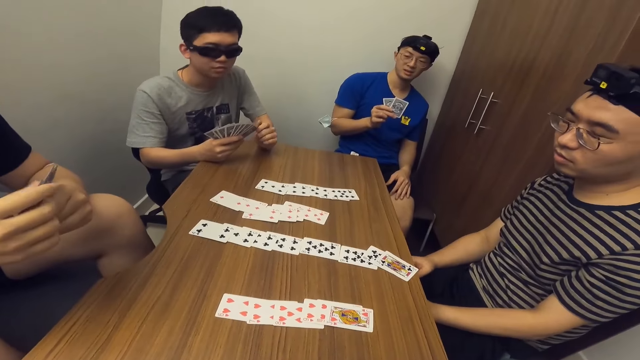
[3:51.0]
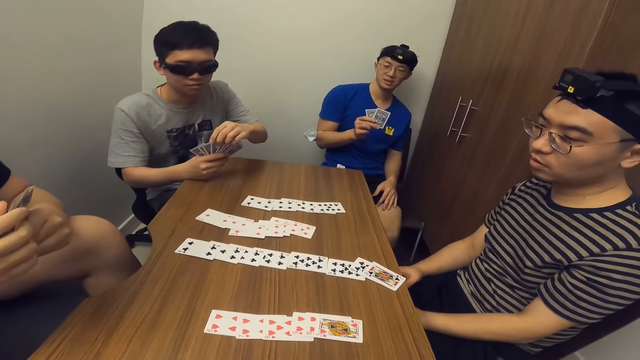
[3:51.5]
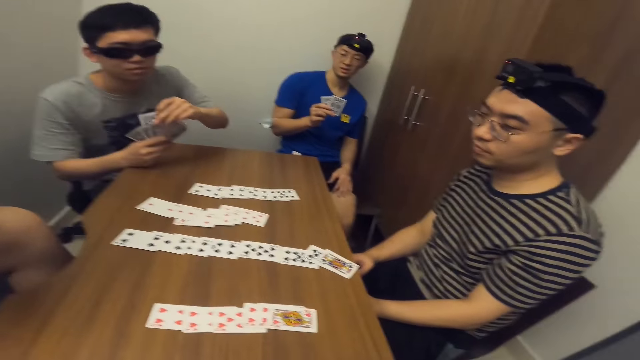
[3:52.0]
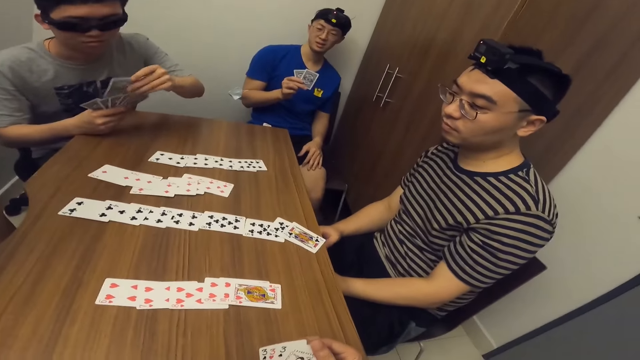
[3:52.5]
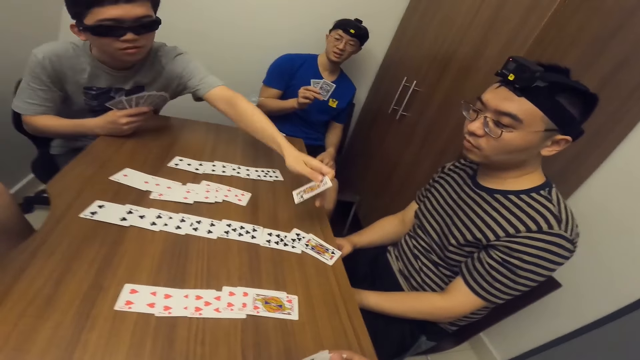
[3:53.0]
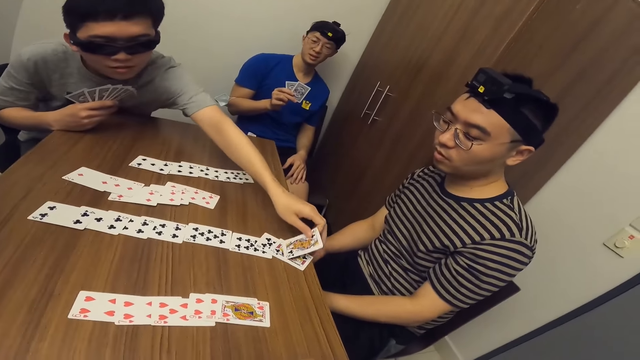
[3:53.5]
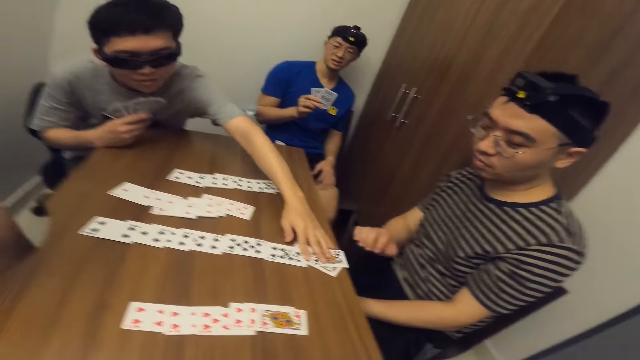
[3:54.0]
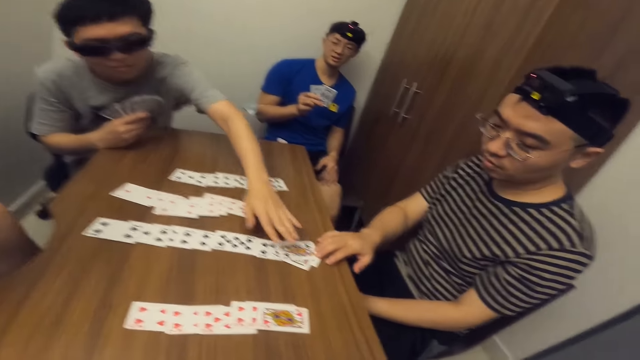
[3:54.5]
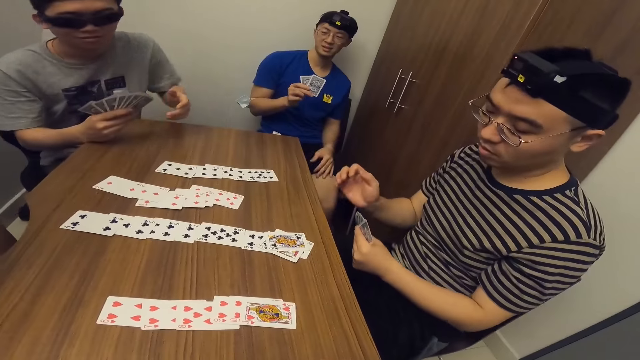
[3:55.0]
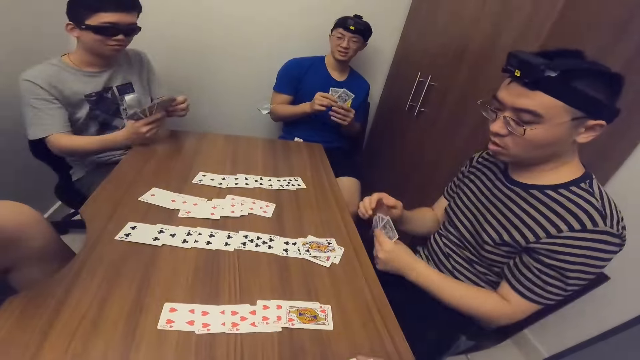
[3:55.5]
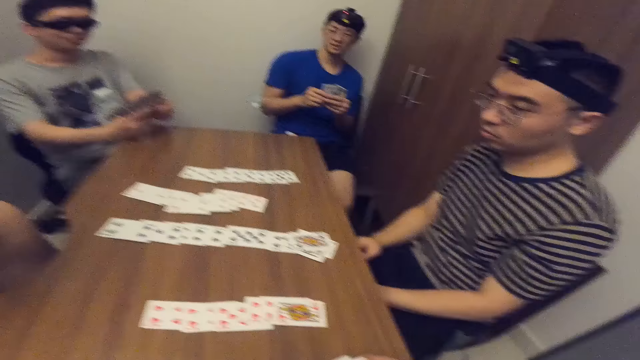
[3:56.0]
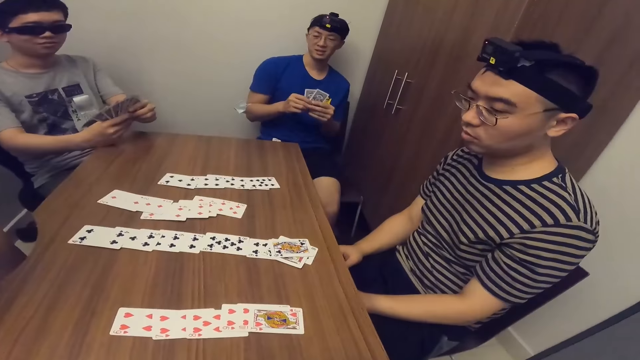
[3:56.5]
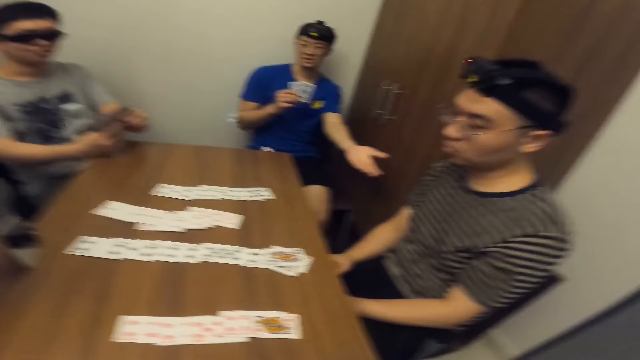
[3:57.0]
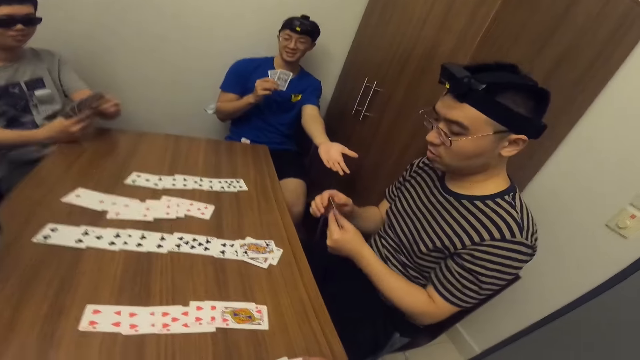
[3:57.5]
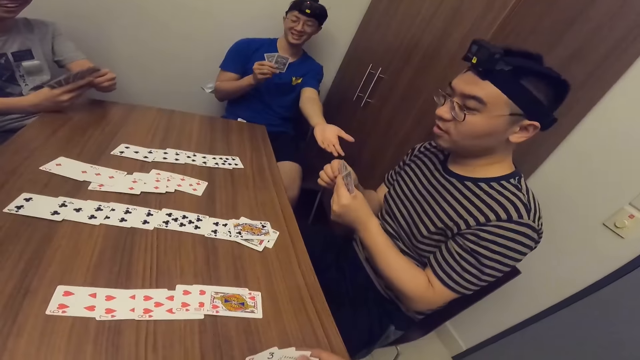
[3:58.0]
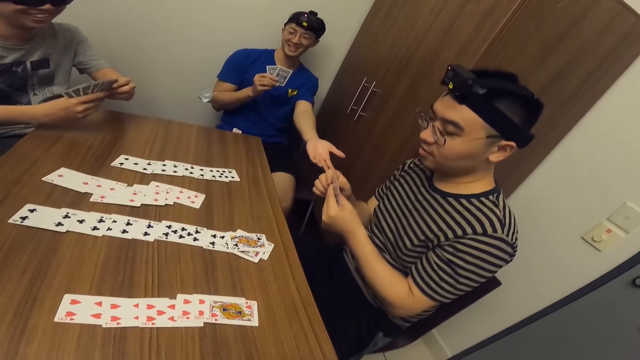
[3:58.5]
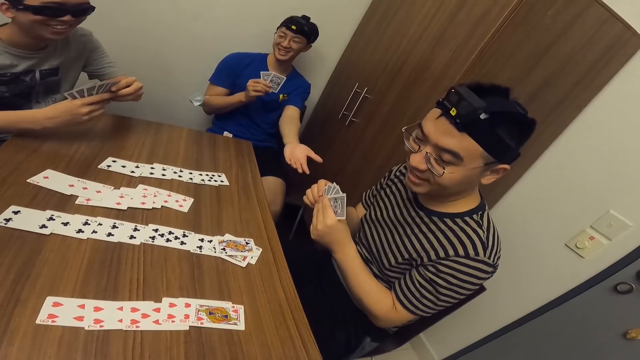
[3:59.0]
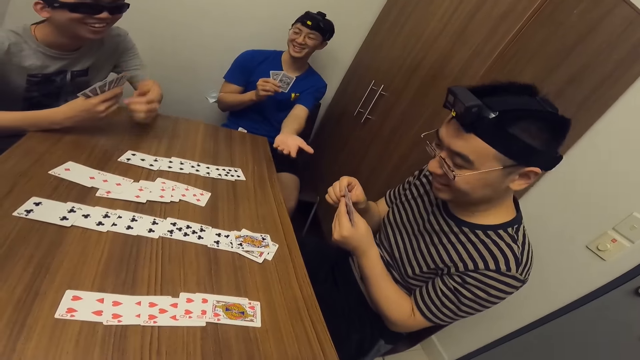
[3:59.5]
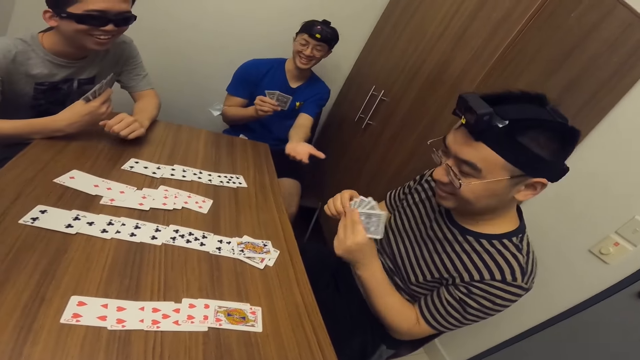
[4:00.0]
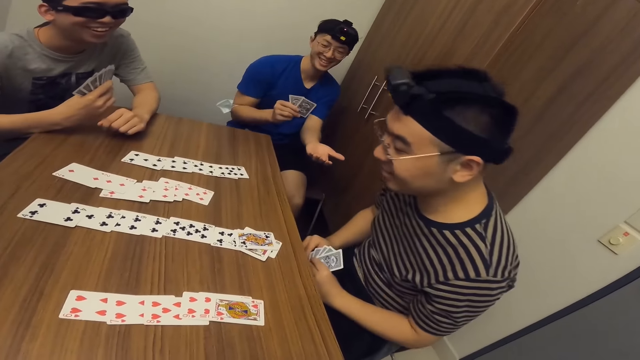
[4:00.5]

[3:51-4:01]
A man places a game card on the table with his left hand. Another man adjusts the cards on the table with his right hand.

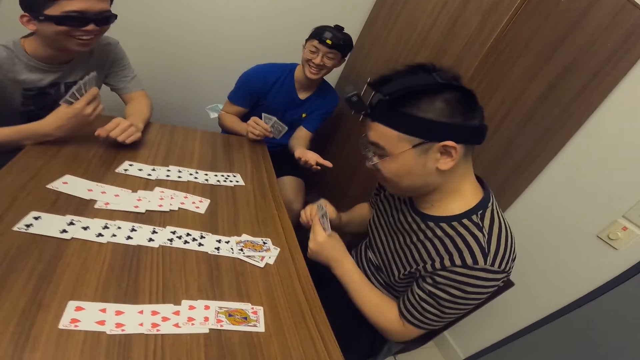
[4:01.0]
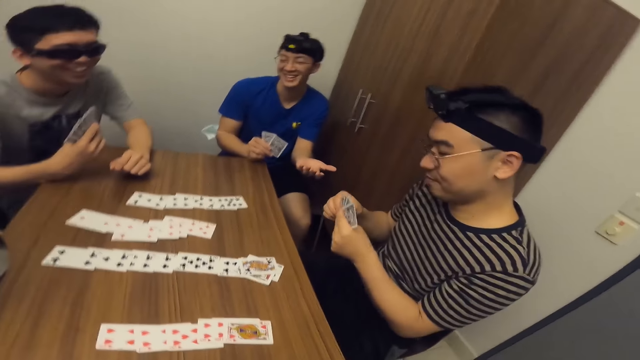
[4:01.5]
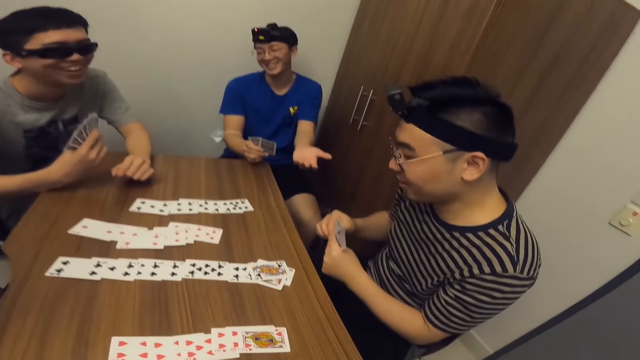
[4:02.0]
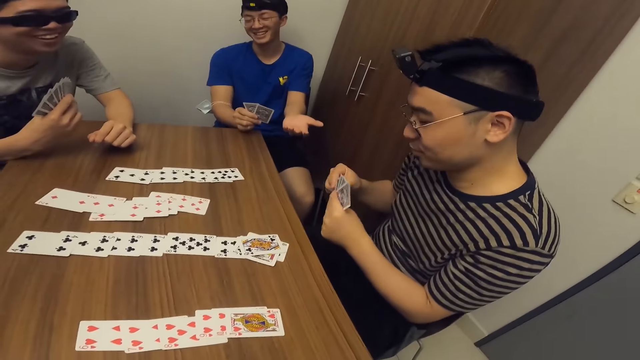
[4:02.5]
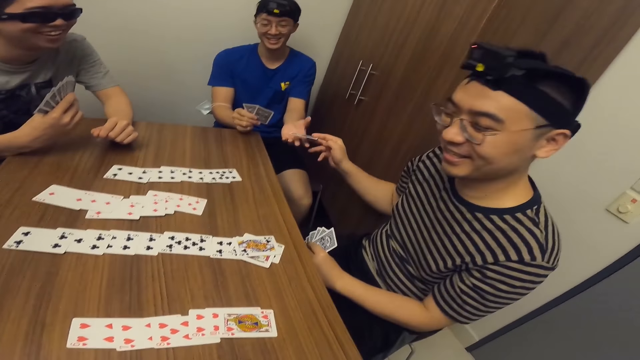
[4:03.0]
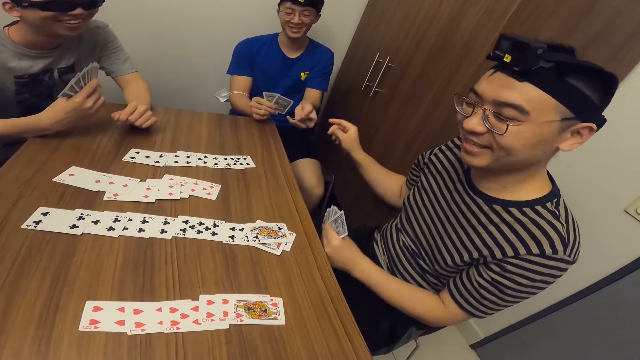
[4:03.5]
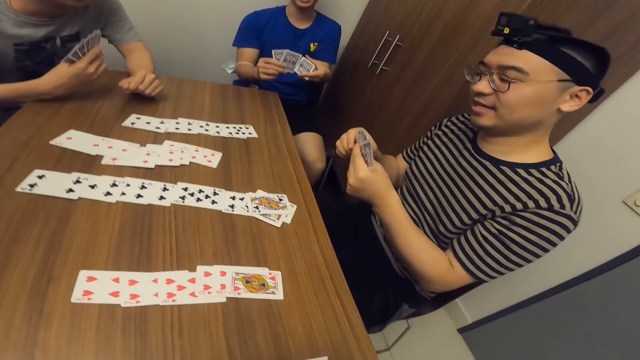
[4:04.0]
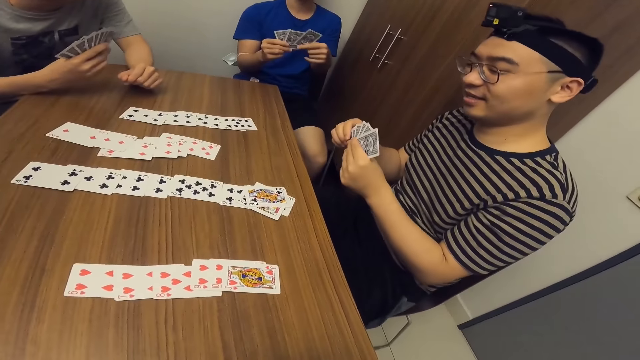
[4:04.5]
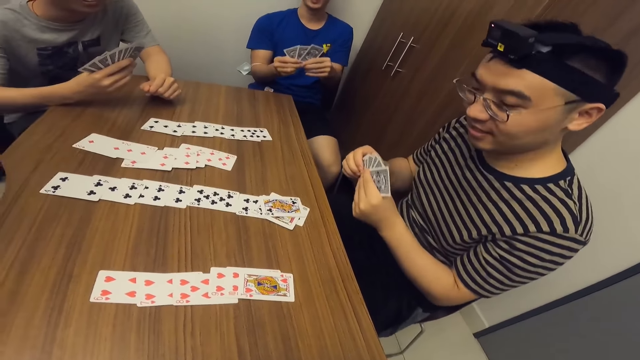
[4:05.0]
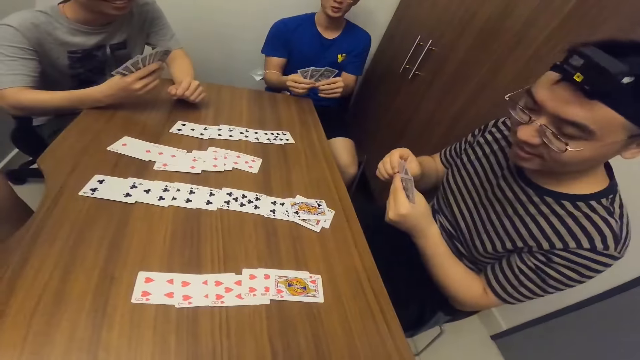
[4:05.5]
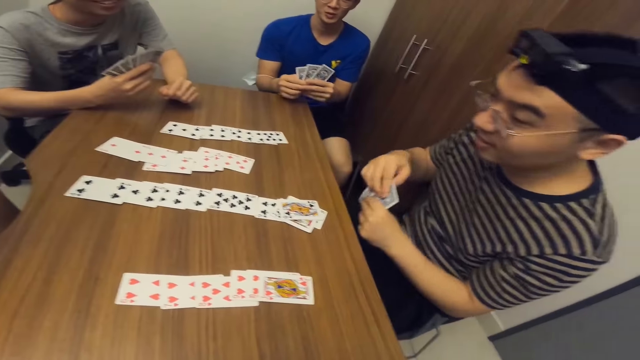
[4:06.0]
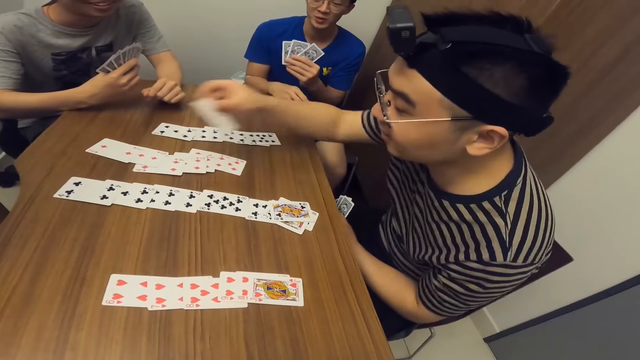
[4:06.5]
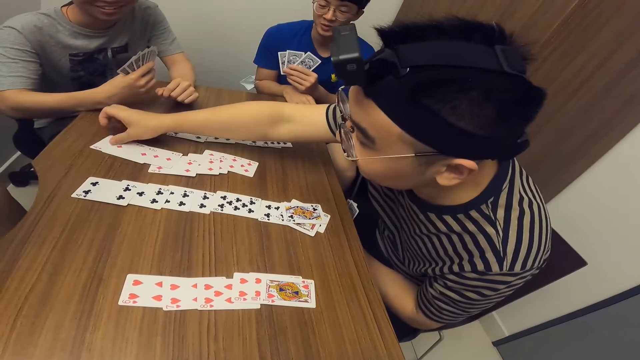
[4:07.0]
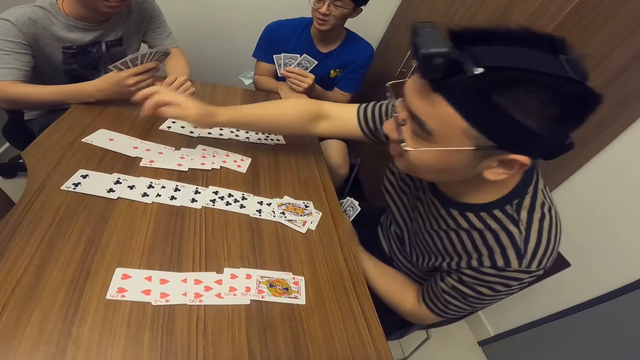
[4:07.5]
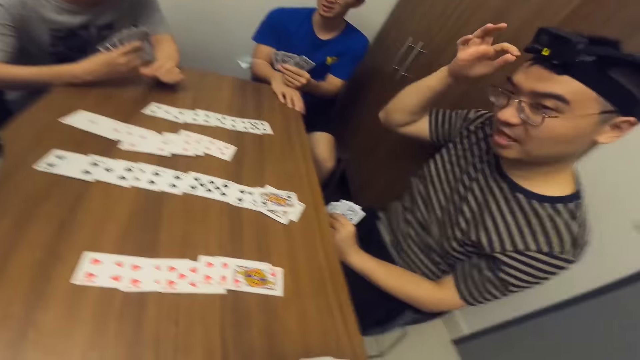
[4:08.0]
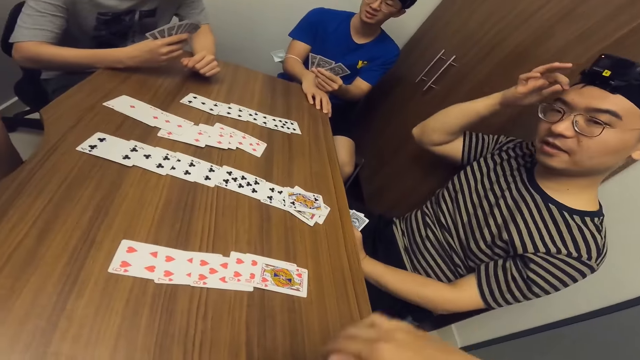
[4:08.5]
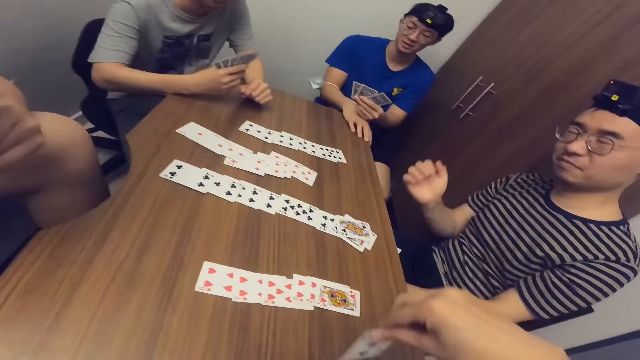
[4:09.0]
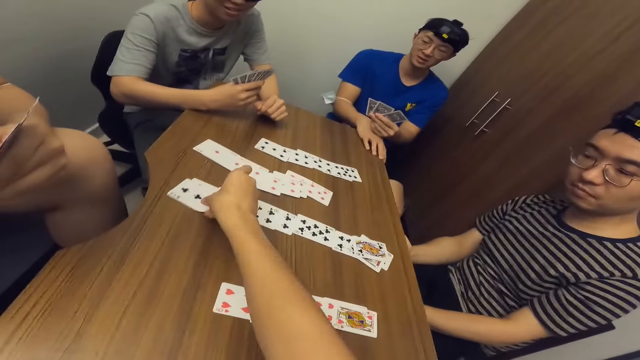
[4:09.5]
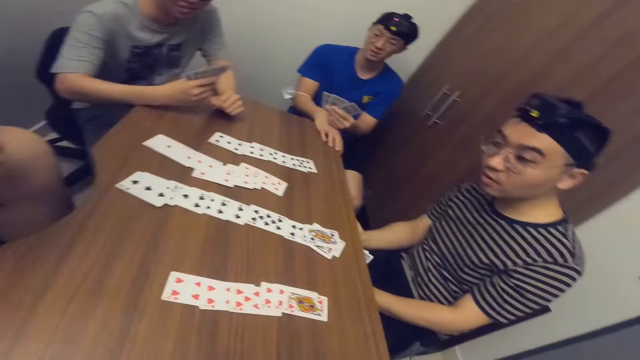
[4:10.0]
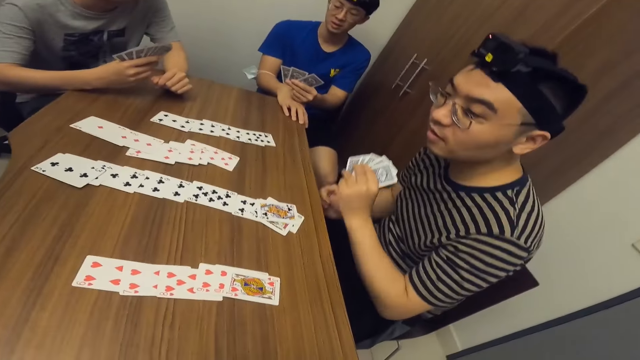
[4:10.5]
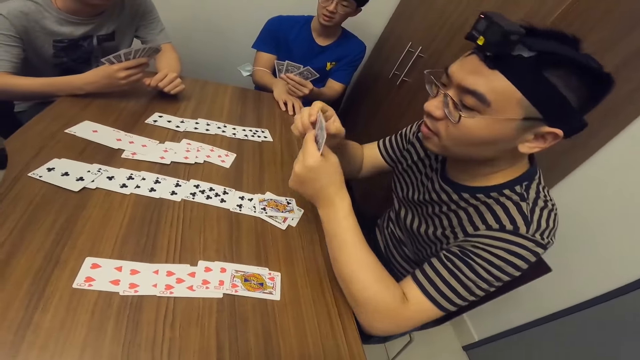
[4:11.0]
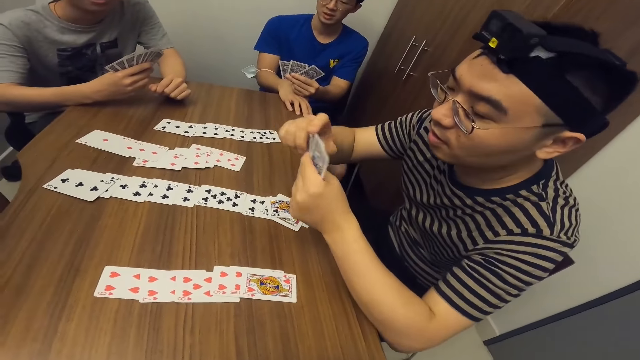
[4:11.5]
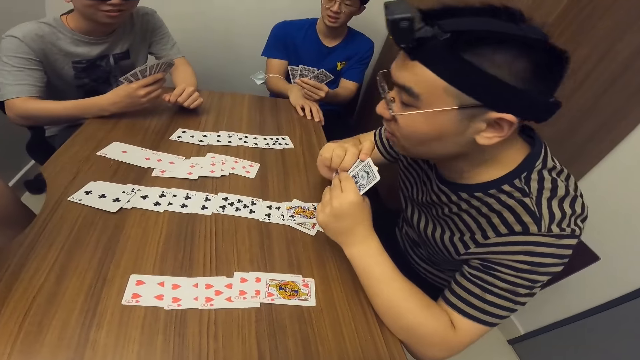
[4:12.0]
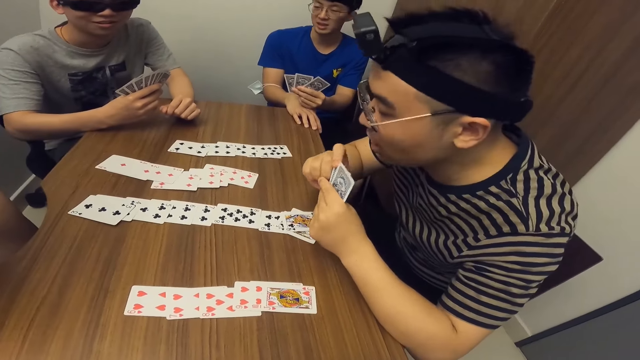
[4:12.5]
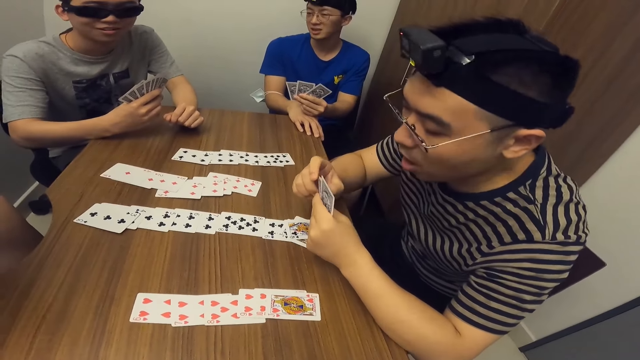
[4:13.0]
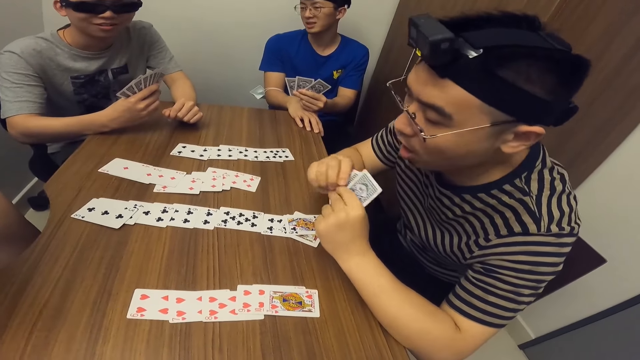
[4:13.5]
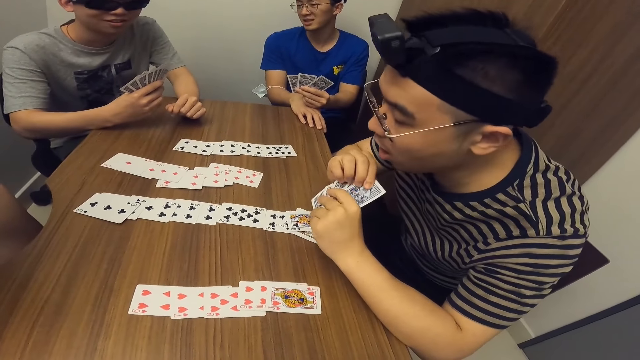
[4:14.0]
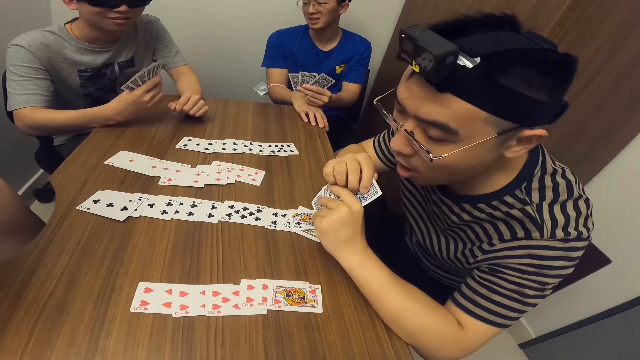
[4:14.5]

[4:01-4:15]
A man passes a game card to another man with his right hand. The other man collects the card from the first man with his right hand. The first man places a card on the table with his right hand. He scratches his head with his right hand. The camera wearer places a card on the table with his right hand.
